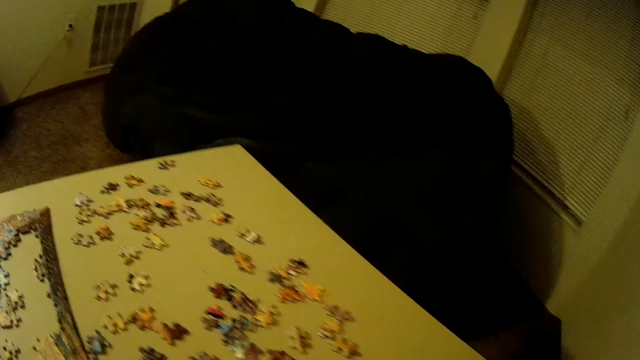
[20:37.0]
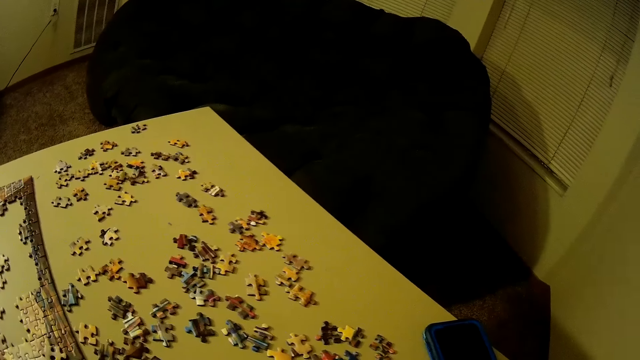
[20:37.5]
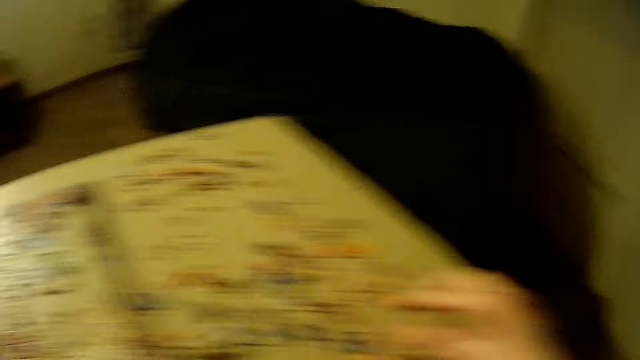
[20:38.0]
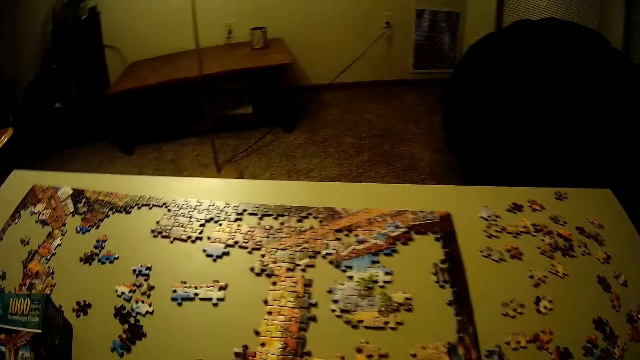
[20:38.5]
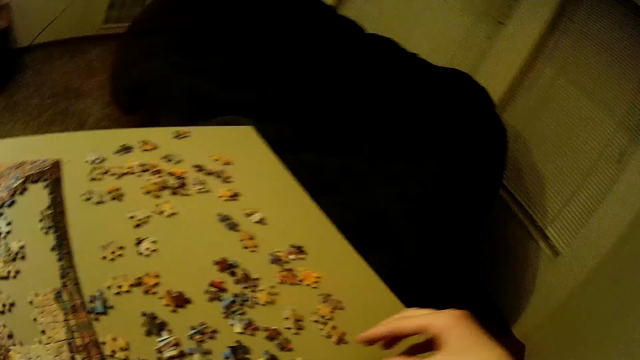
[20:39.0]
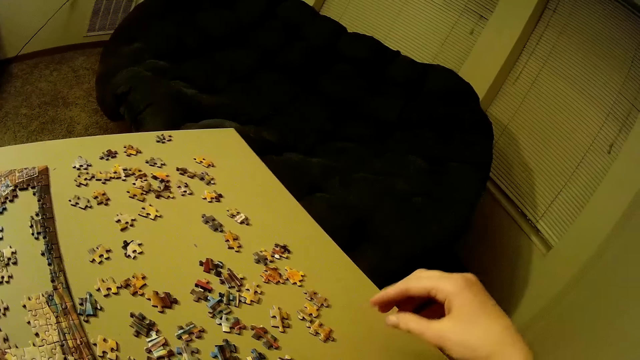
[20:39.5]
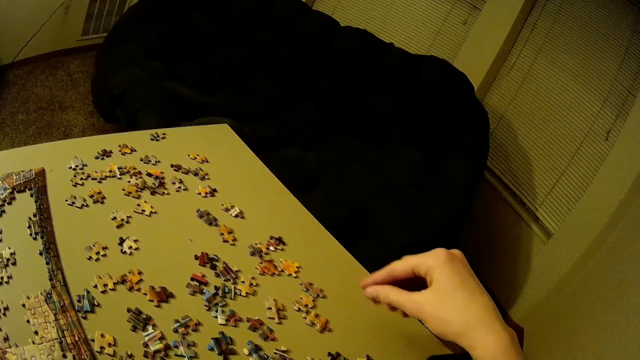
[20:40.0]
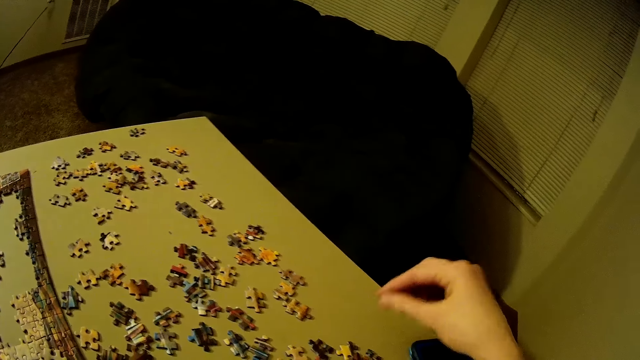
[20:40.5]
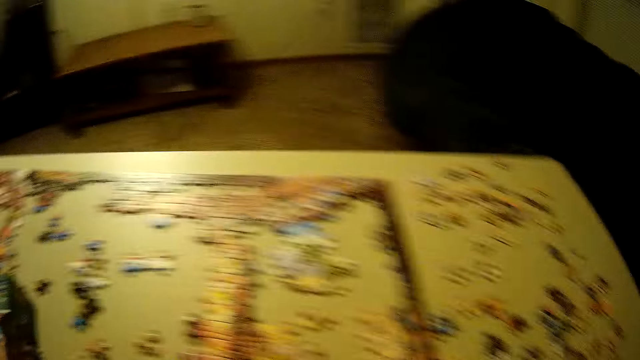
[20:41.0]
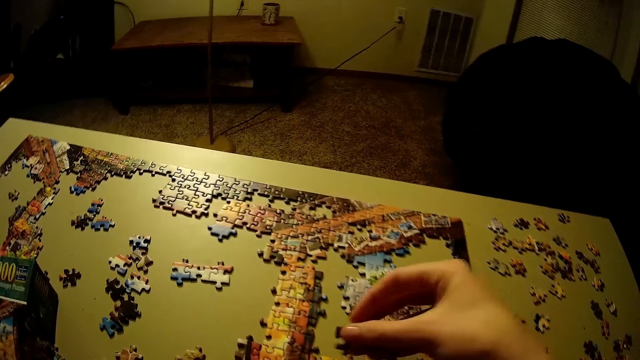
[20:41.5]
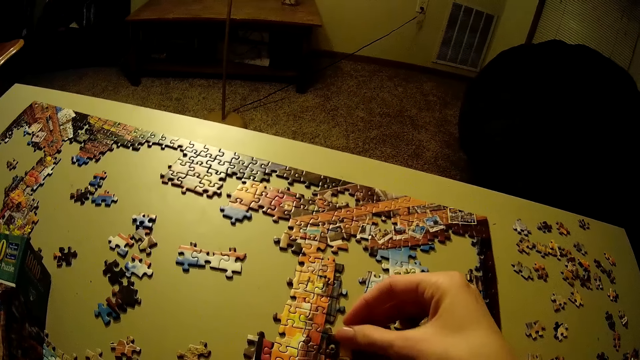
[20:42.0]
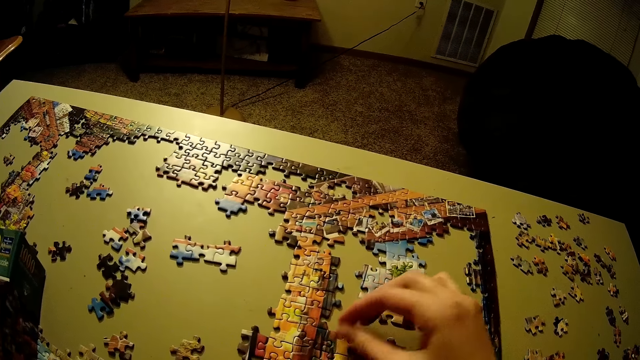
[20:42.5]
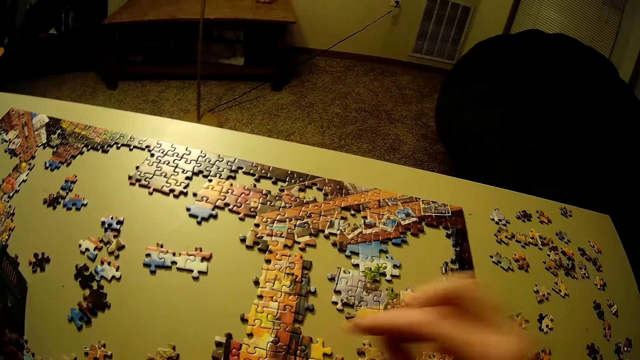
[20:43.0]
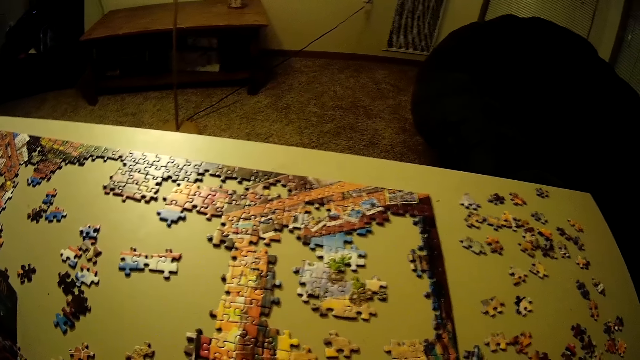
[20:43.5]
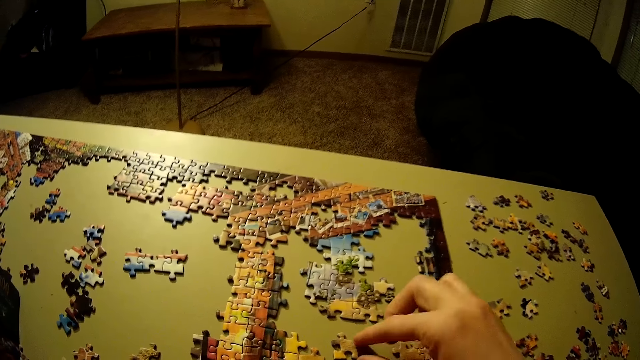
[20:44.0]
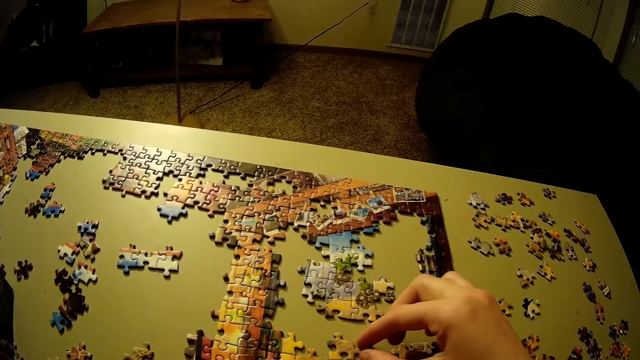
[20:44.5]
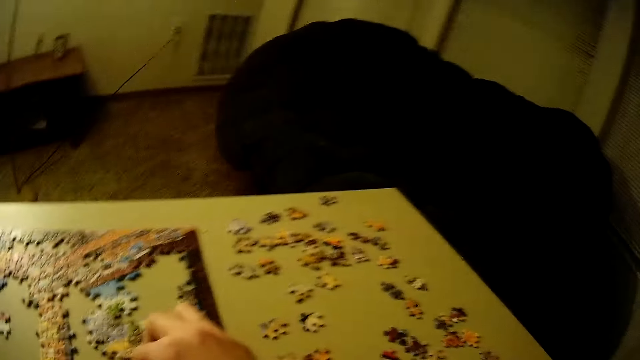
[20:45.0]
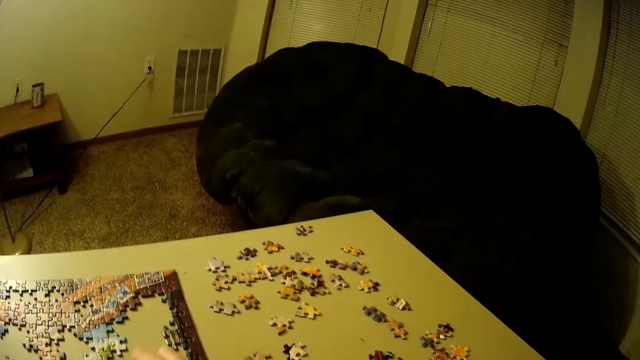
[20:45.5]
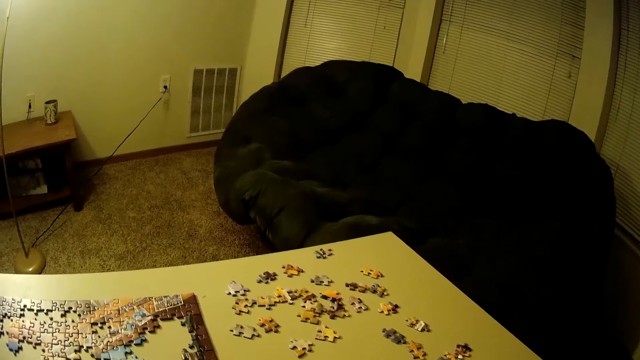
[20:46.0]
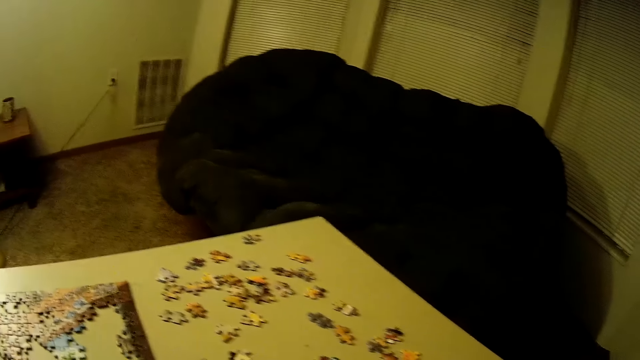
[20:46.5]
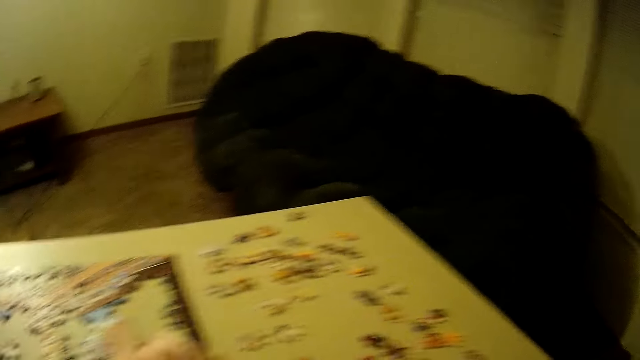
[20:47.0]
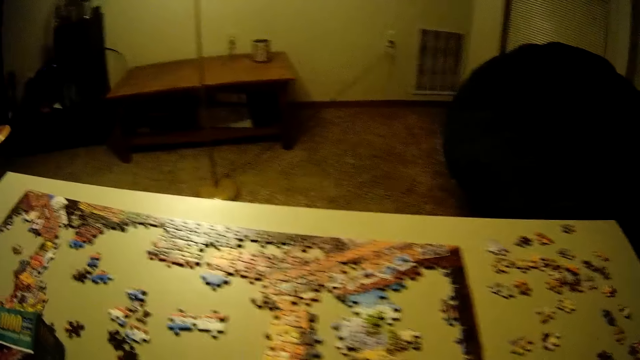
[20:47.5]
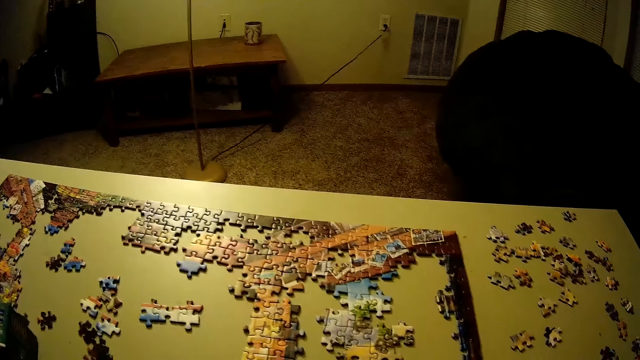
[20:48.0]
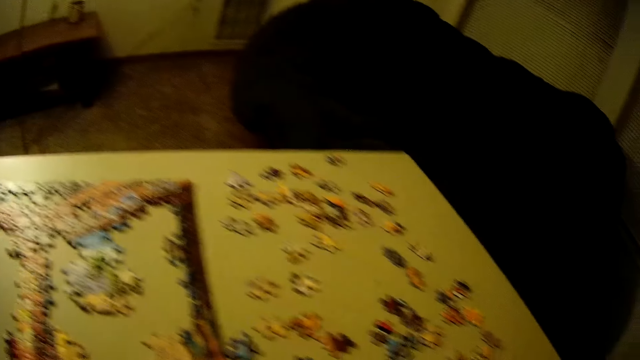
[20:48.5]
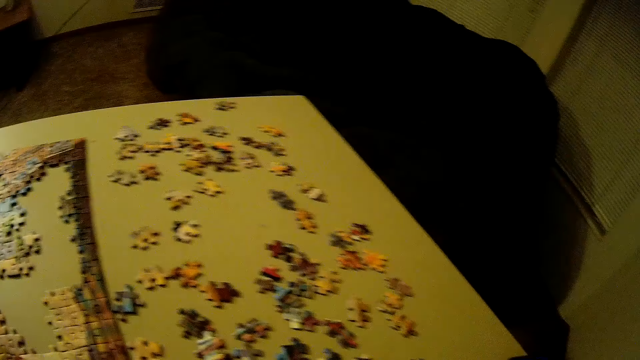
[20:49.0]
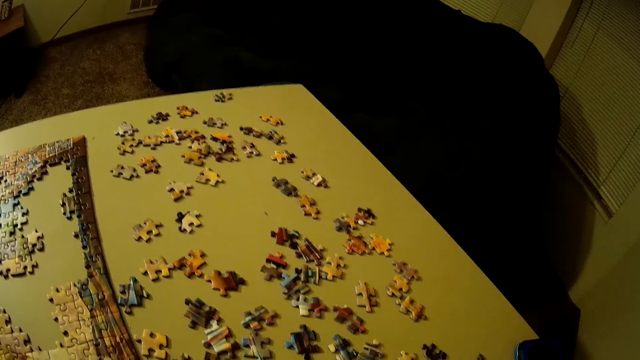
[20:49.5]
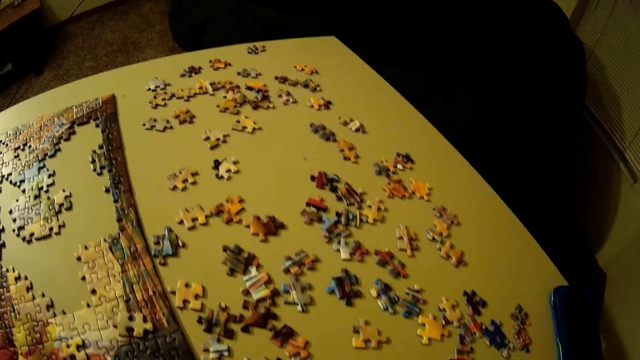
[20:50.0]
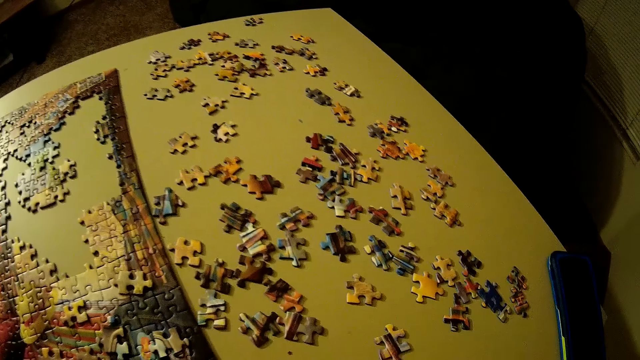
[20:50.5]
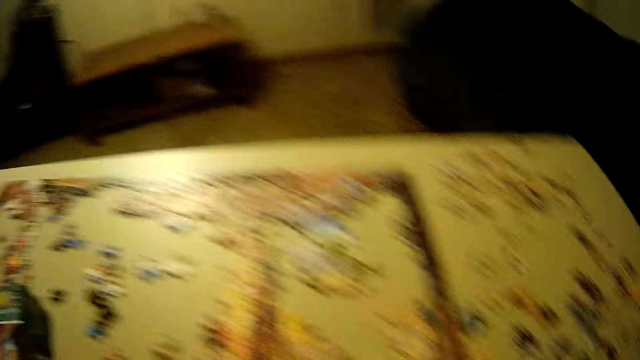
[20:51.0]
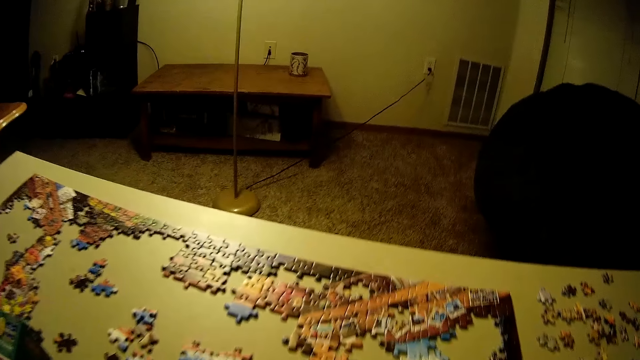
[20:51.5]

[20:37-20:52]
The camera wearer looks around. They pick up another piece of puzzle on the table. They place the piece of the puzzle on the table. They move another piece of the puzzle on the table. They pick up the puzzle piece. They look around.

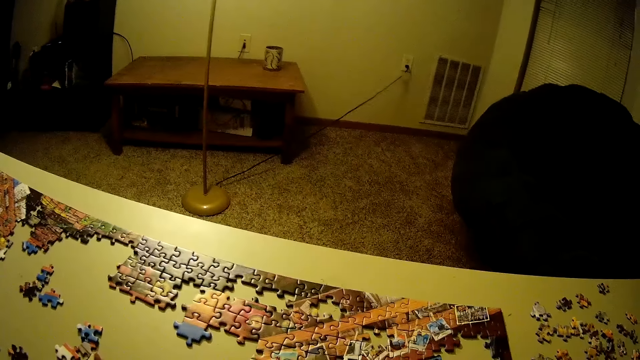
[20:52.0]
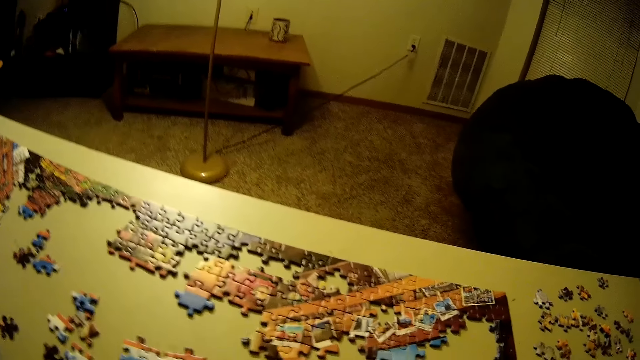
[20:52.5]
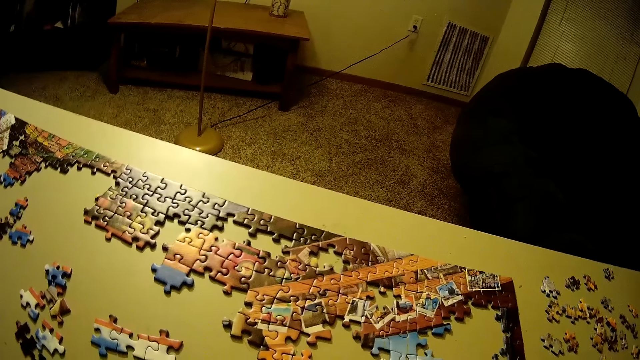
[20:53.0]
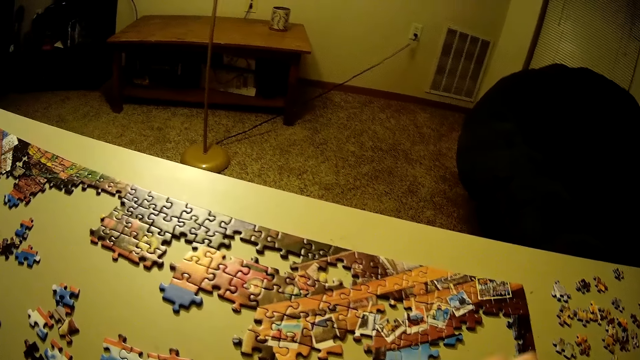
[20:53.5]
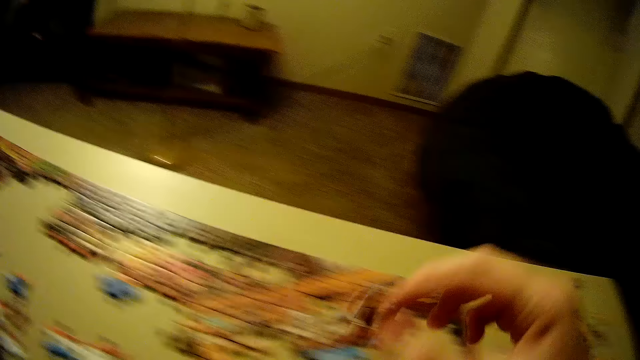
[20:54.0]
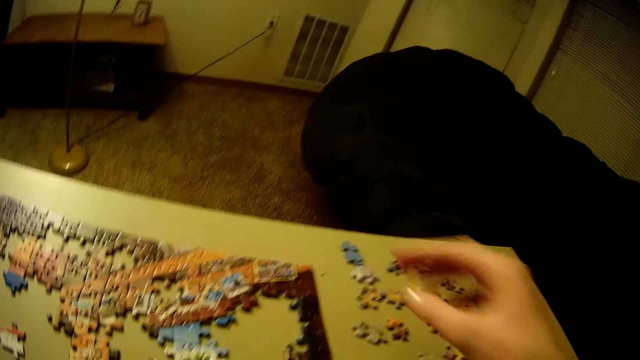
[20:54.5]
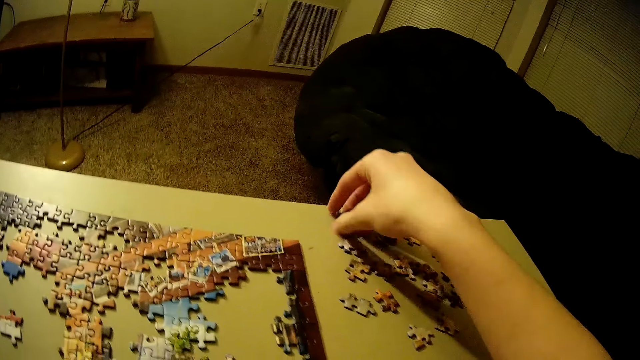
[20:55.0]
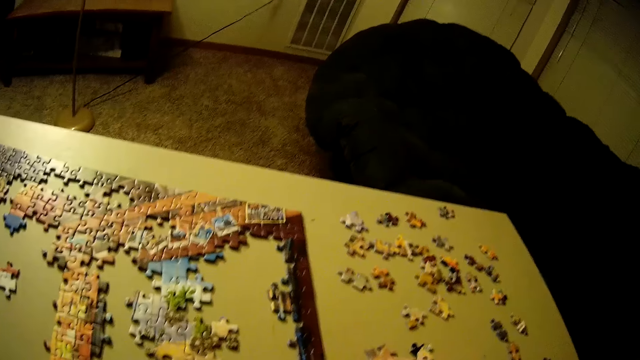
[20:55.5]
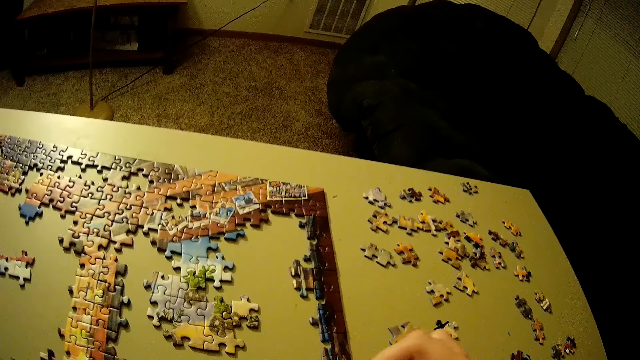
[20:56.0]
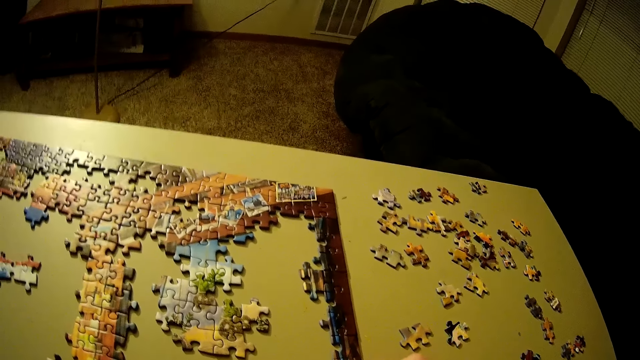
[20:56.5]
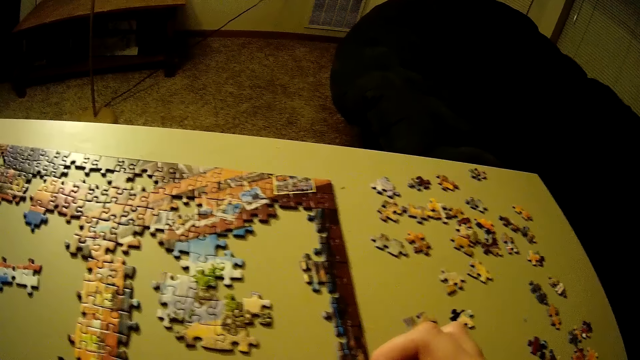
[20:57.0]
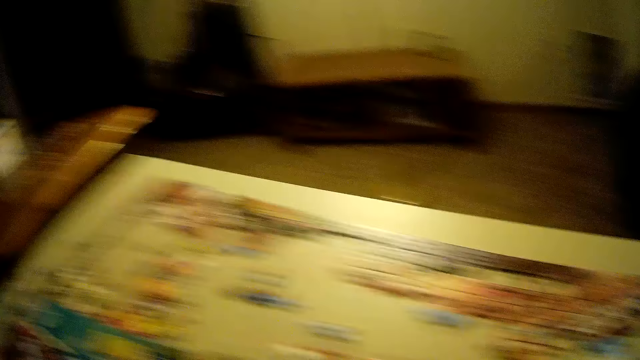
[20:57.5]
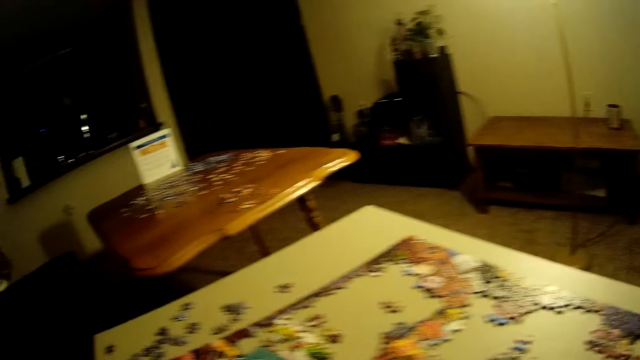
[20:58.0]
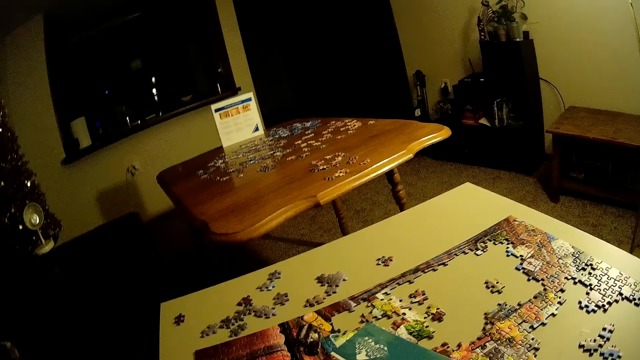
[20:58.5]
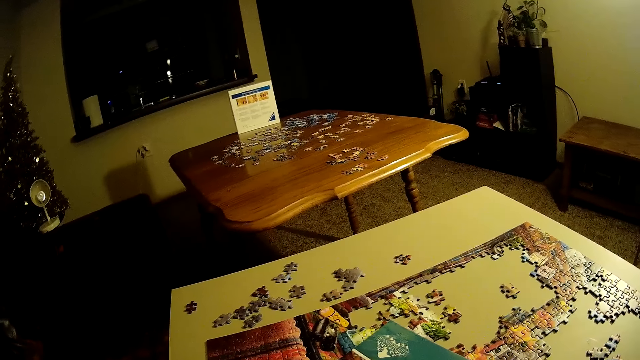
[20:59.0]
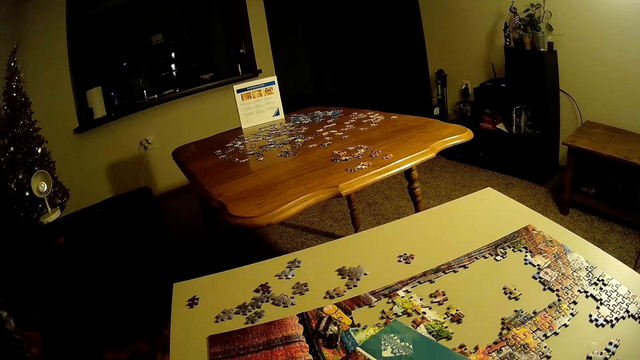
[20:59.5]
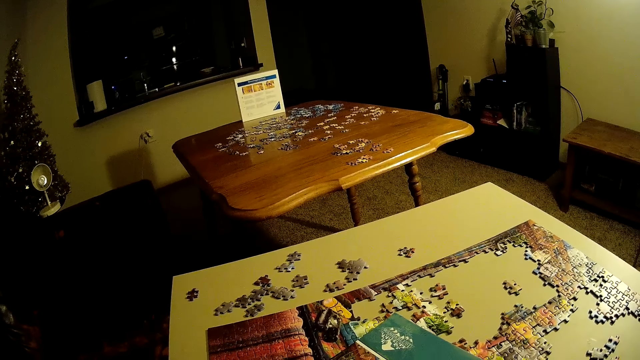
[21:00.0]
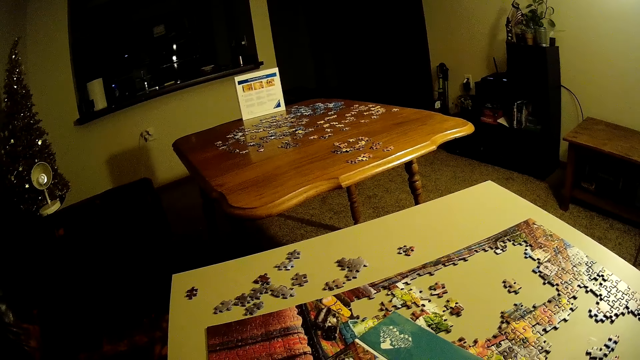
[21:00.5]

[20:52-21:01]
The camera wearer picks up the puzzle piece. They move another piece of the puzzle on the table. They drop the puzzle piece. They pick up the piece of puzzle on the table. They place the piece of the puzzle on the table. They look around.
